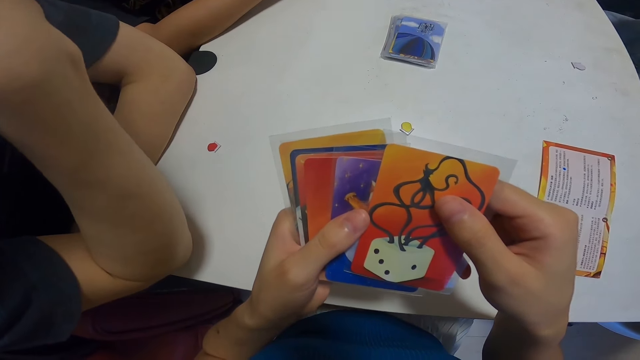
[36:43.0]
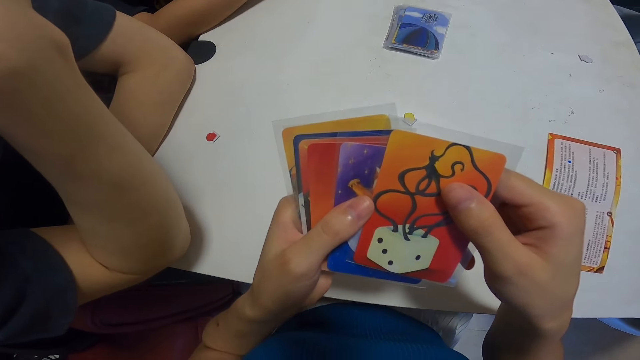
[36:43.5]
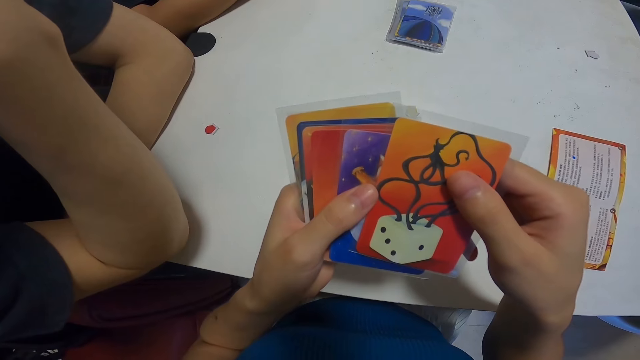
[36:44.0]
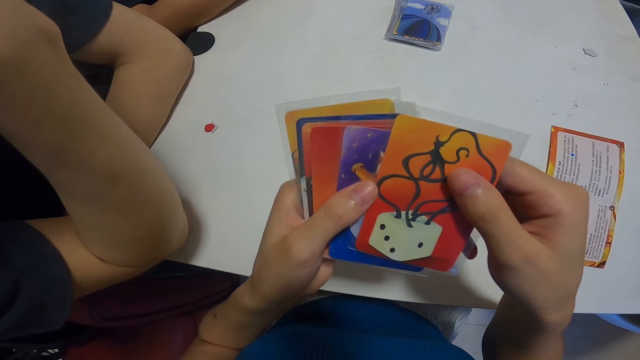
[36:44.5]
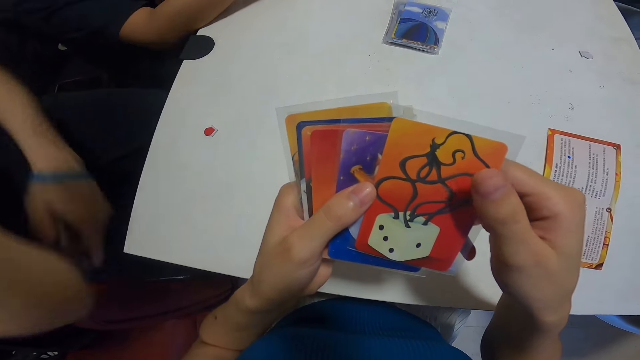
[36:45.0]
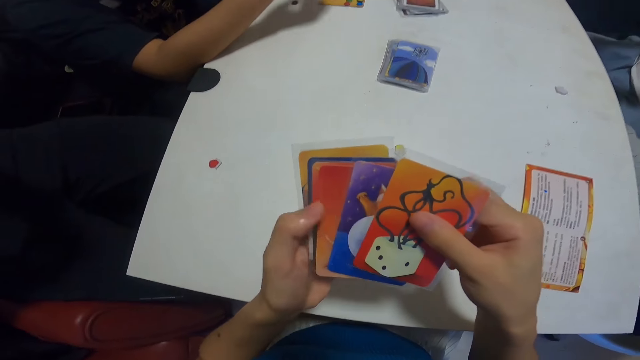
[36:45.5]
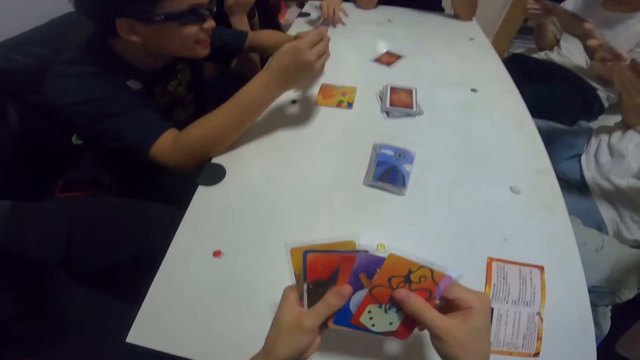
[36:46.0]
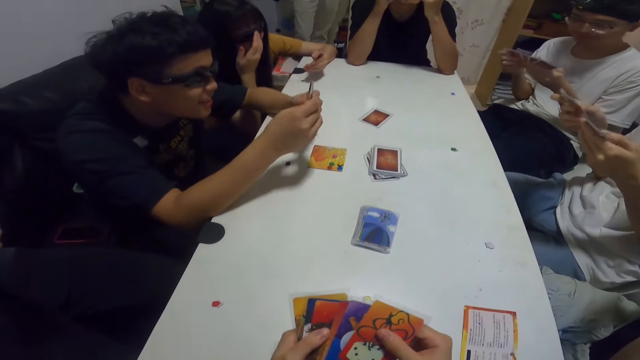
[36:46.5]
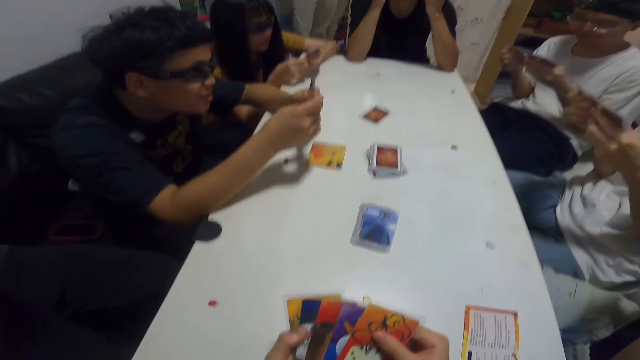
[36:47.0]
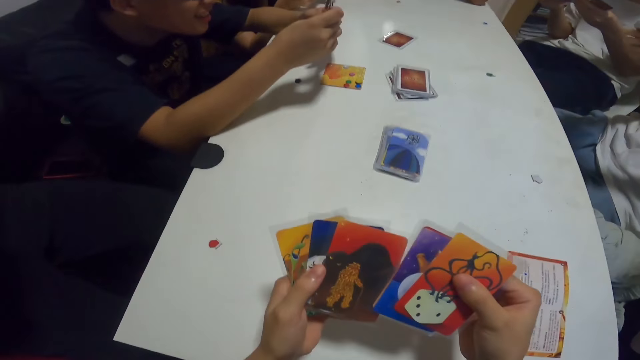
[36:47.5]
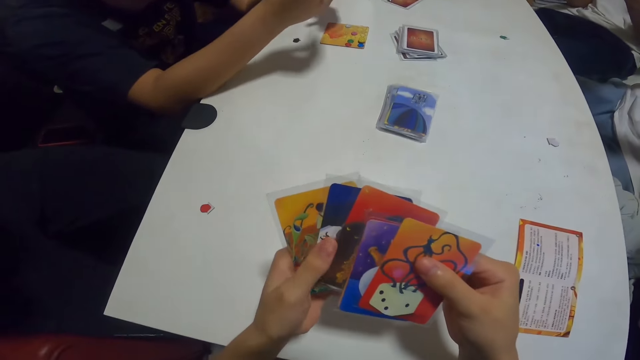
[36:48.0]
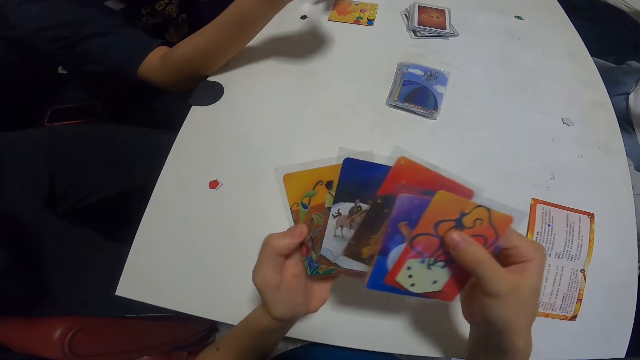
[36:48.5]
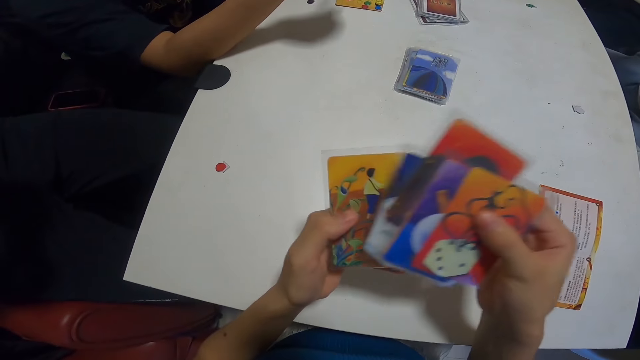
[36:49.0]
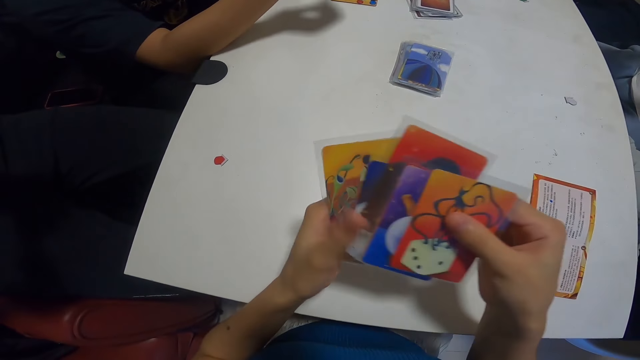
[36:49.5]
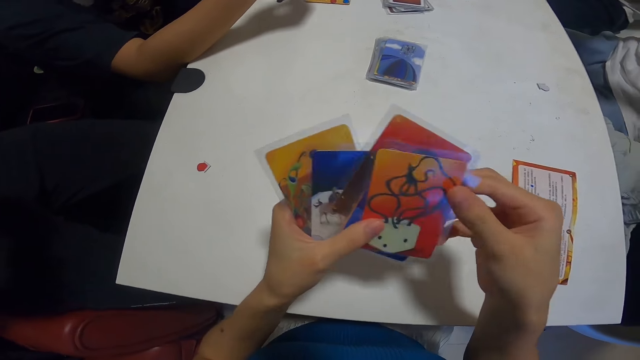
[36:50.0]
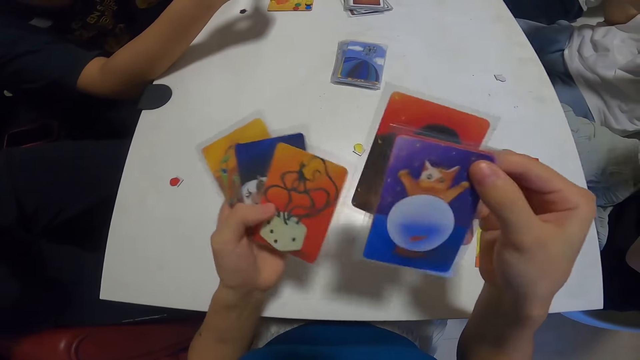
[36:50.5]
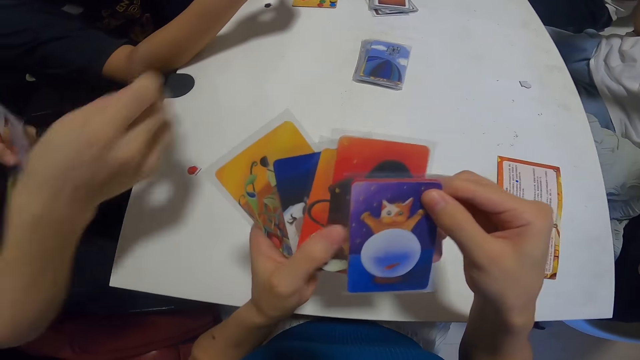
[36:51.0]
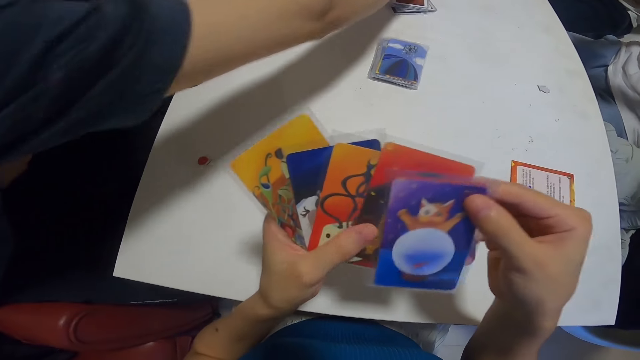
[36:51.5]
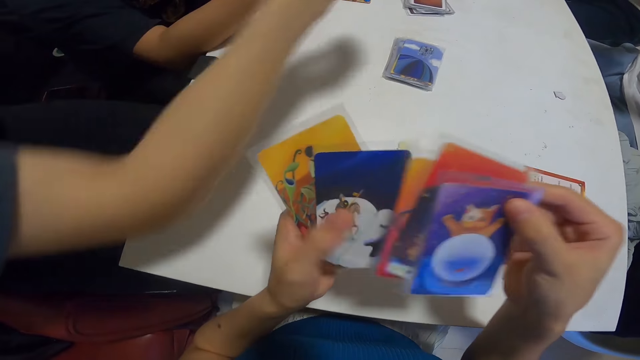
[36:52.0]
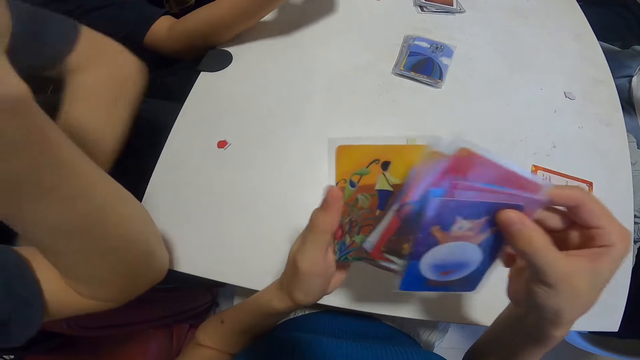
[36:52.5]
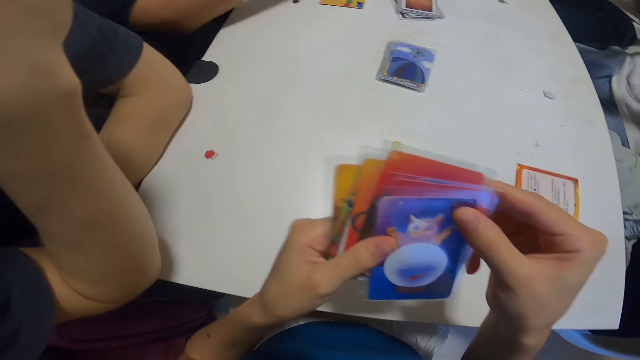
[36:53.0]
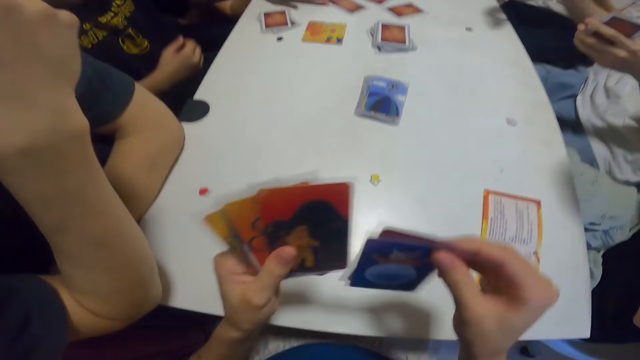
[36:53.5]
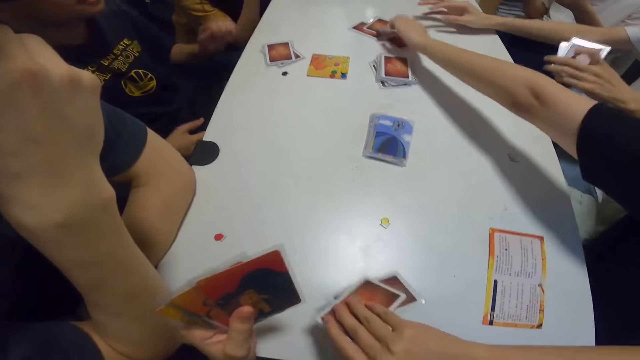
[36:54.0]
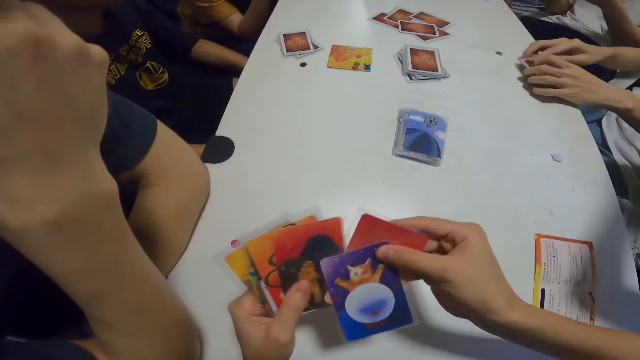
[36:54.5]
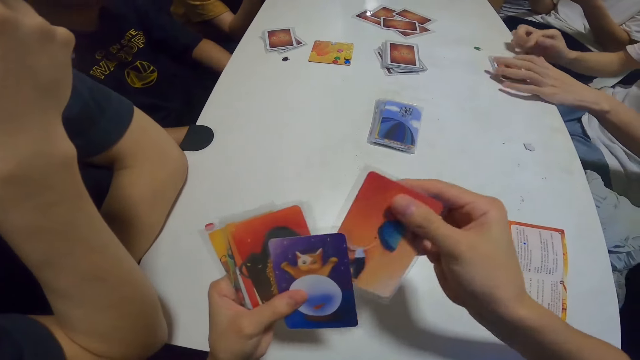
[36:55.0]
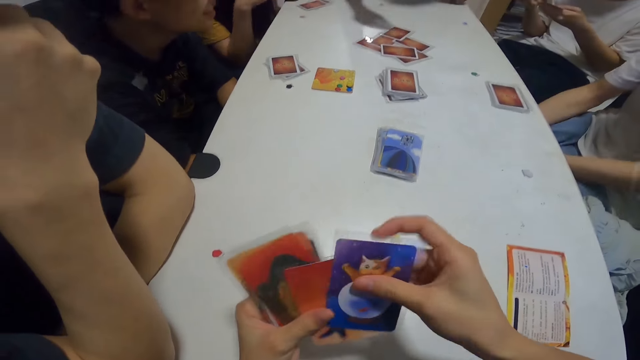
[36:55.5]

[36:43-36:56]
The camera wearer stares at the cards. A lady adjusts her glasses. A man checks through his cards. The lady checks through her cards. Another man aligns the cards. Another man plays a card on the table. Another man plays a card. Another man plays a card. The camera wearer places two cards on the table. Another man plays a card. Another lady plays a card. The last man places his cards on the table. The camera wearer picks two cards from the table.

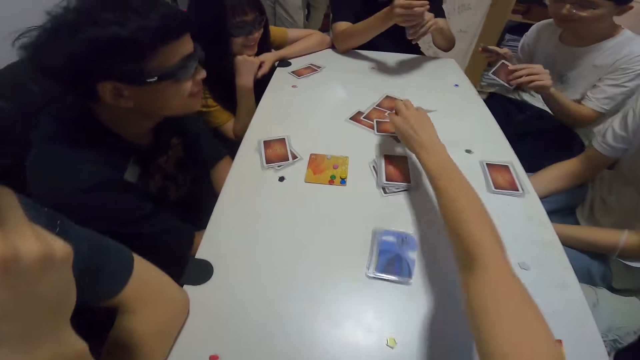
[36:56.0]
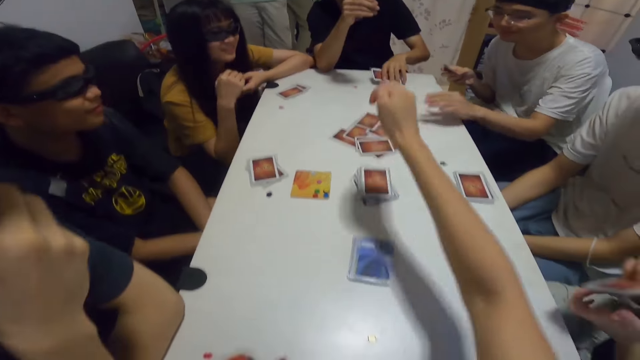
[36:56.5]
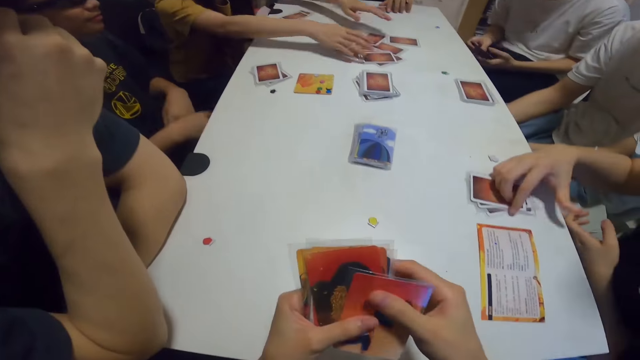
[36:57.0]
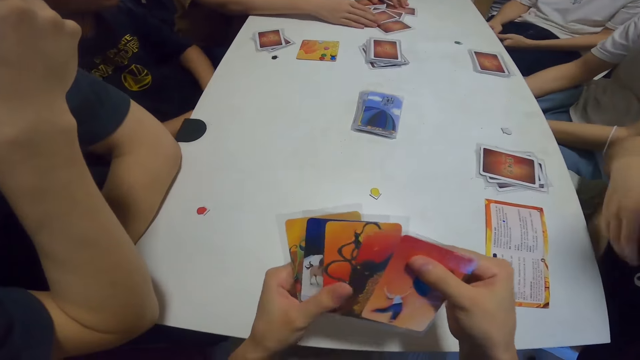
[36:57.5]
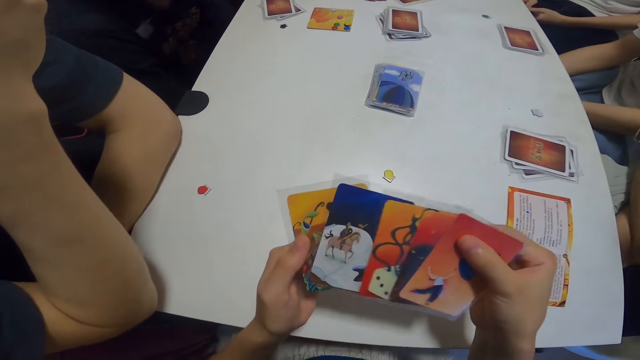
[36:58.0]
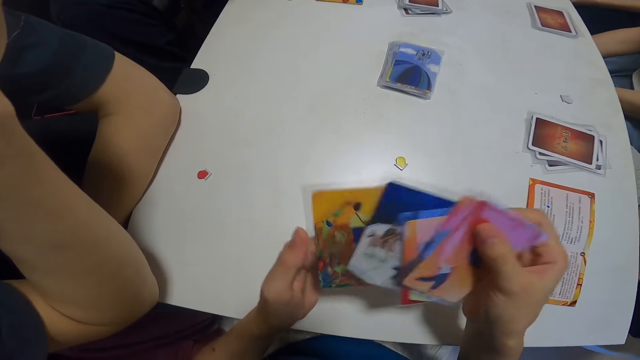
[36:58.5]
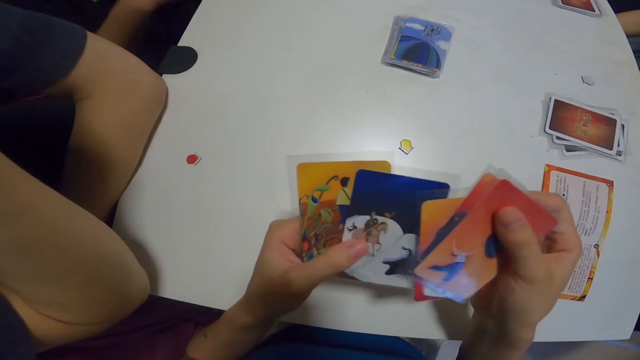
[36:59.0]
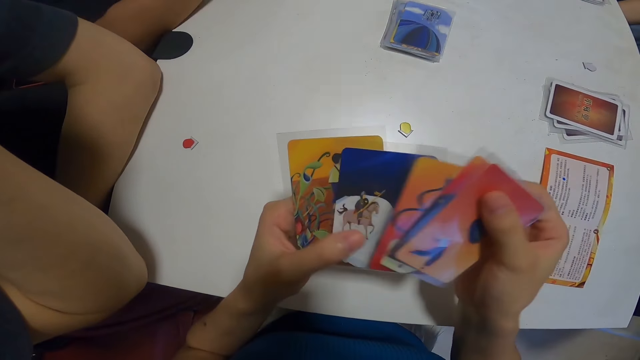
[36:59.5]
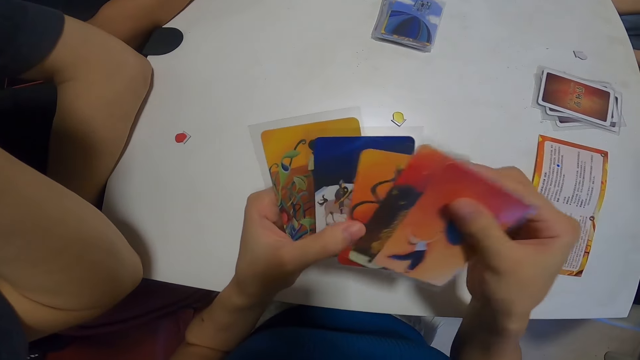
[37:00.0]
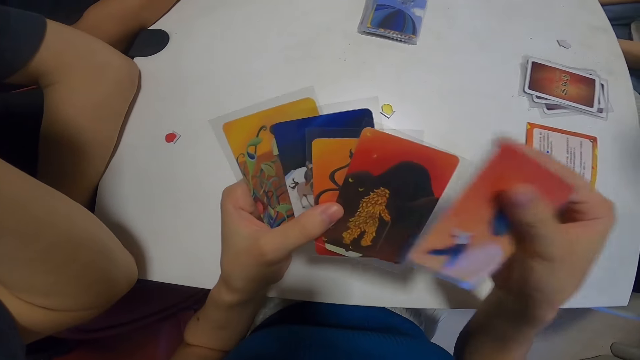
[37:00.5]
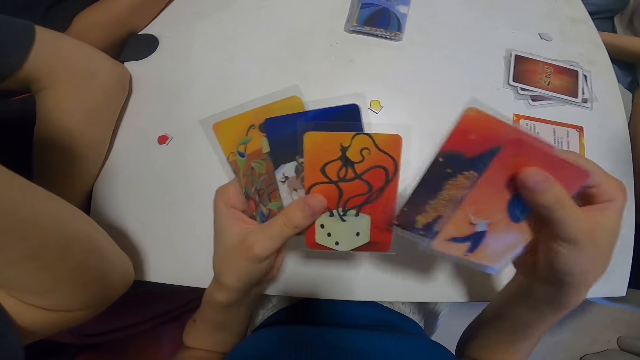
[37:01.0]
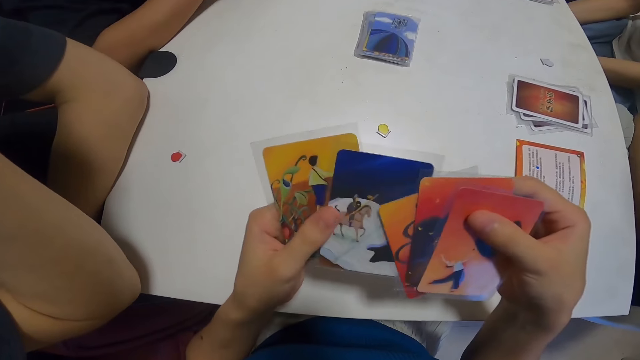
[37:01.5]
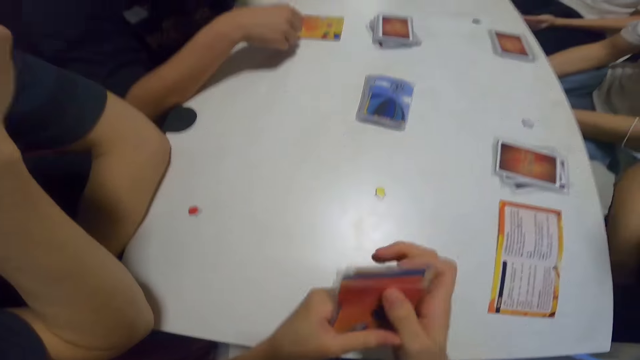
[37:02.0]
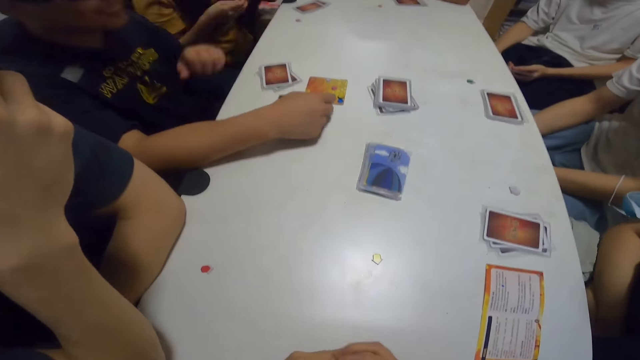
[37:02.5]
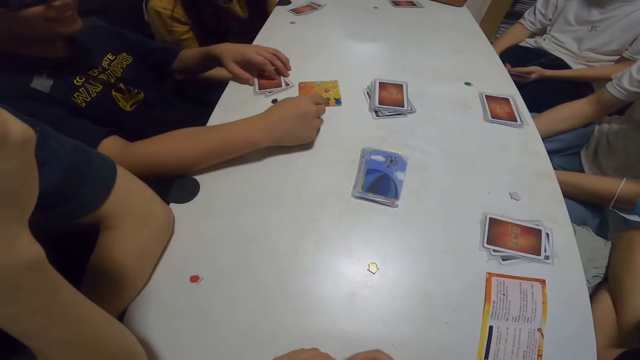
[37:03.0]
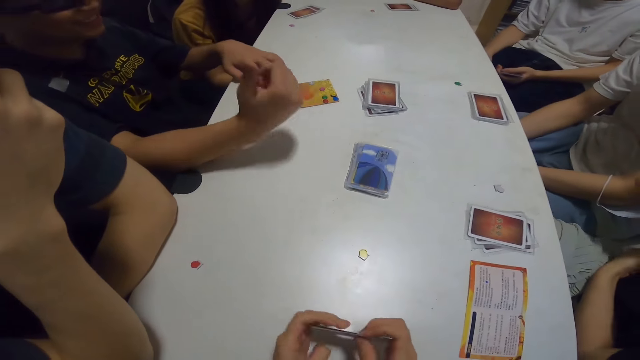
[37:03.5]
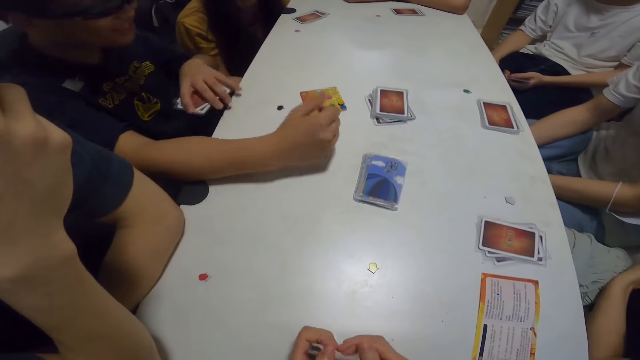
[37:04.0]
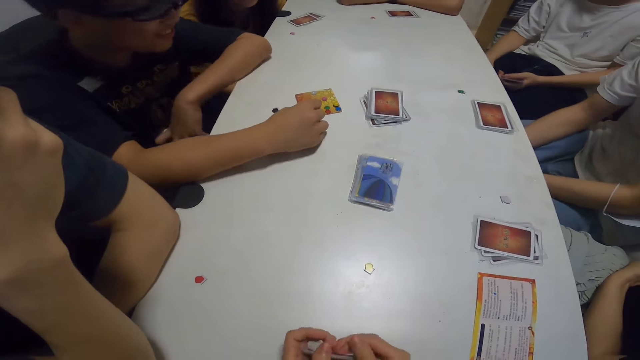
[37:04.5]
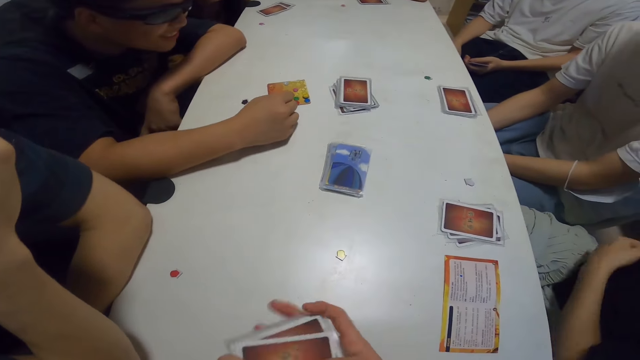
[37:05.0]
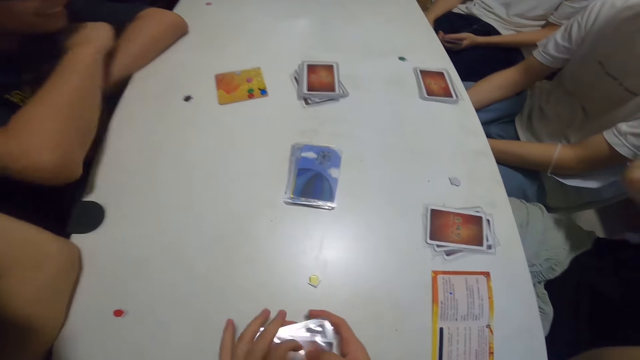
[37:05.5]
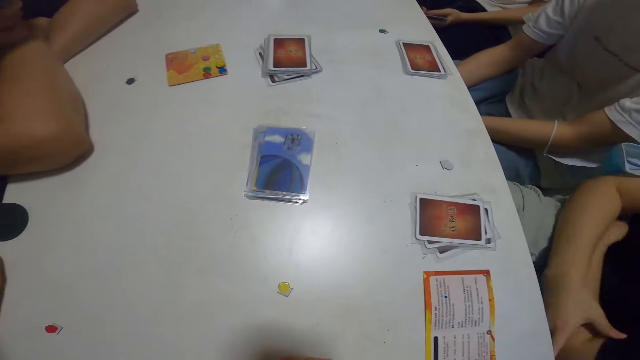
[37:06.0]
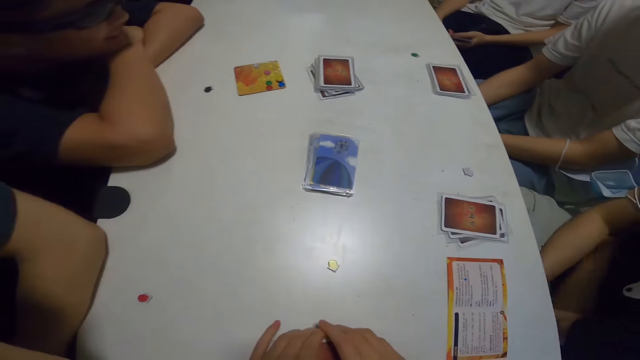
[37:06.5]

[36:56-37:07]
The camera wearer puts the card on the table. A man places his cards on the table. A lady places her cards on the table. The camera wearer checks through her cards. Another lady gathers the cards on the table. The camera wearer aligns the cards. The other lady mixes the cards under the table. Another man packs his cards from the table. The camera wearer hits her cards on the table. Another man picks the cards.
